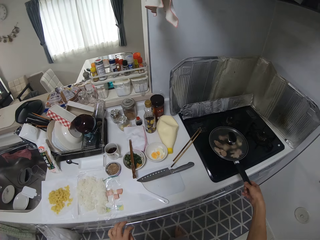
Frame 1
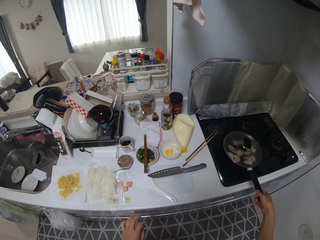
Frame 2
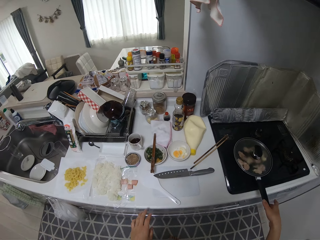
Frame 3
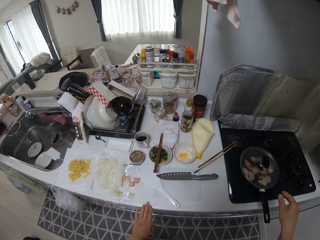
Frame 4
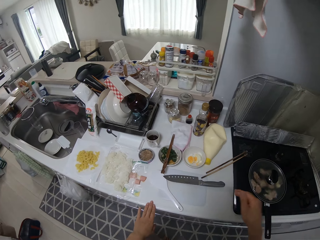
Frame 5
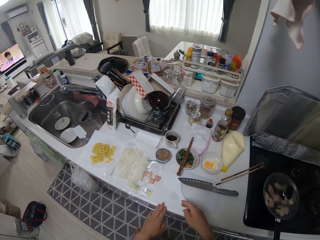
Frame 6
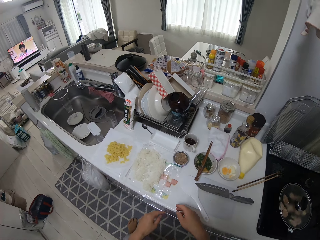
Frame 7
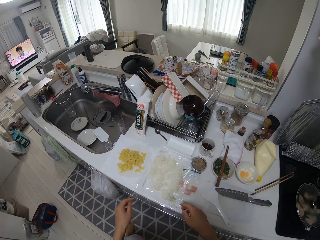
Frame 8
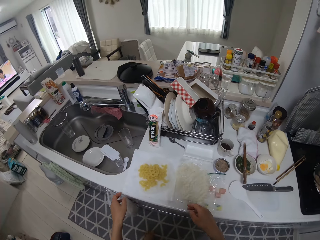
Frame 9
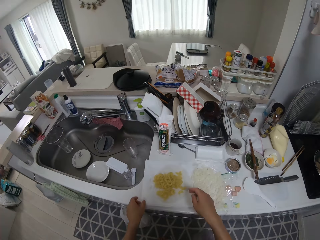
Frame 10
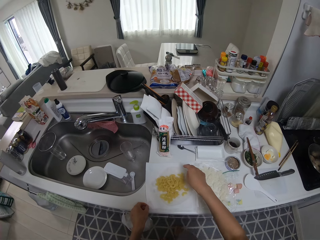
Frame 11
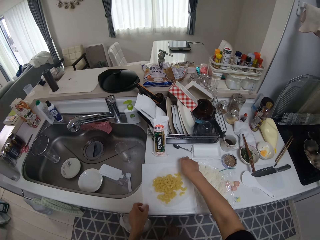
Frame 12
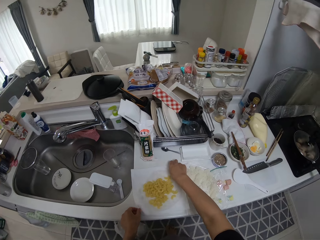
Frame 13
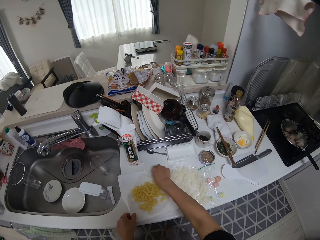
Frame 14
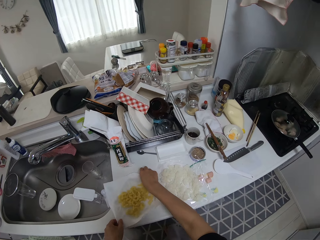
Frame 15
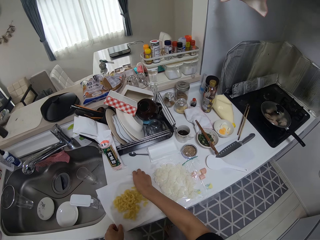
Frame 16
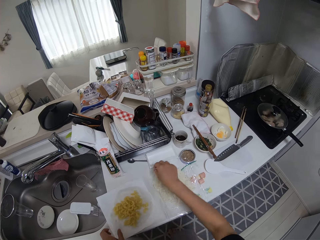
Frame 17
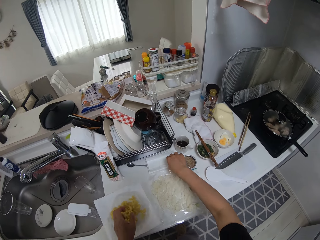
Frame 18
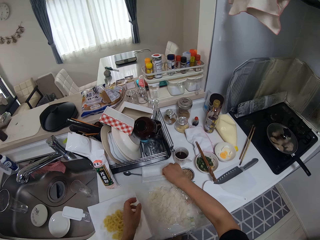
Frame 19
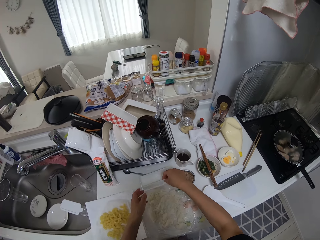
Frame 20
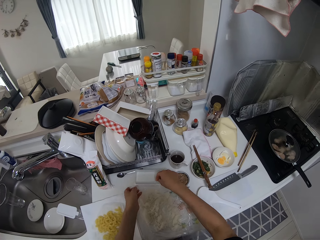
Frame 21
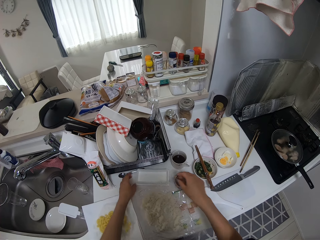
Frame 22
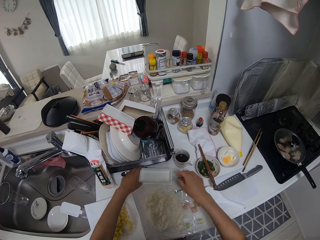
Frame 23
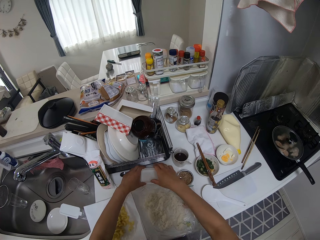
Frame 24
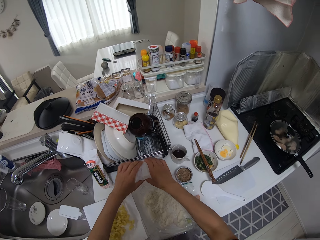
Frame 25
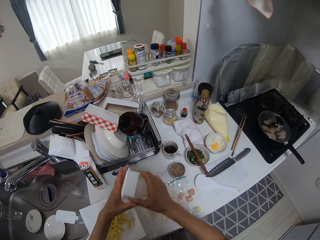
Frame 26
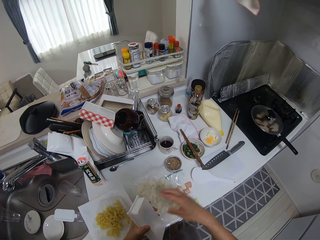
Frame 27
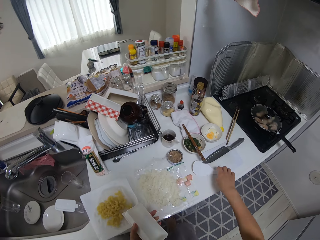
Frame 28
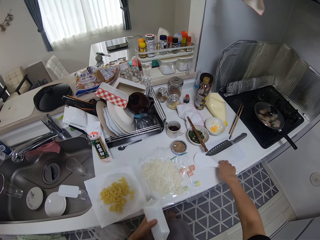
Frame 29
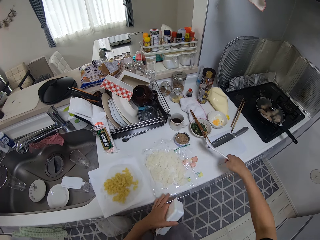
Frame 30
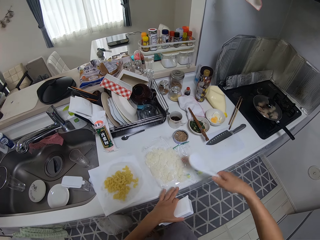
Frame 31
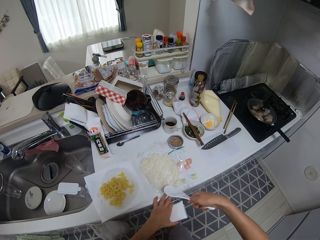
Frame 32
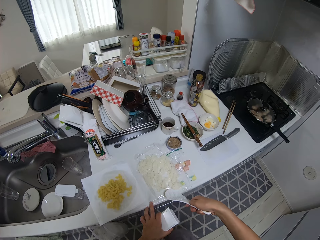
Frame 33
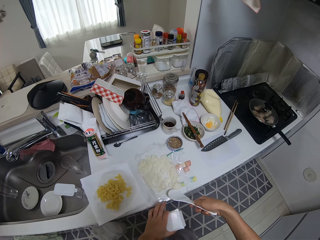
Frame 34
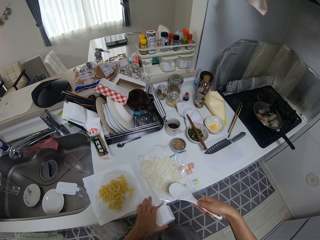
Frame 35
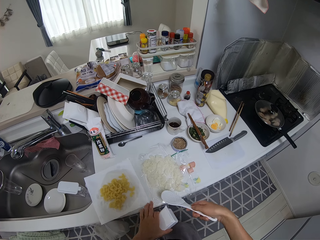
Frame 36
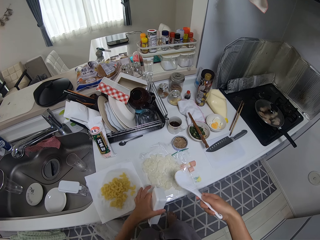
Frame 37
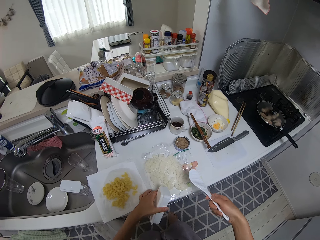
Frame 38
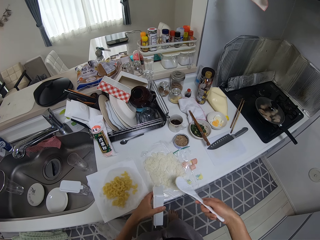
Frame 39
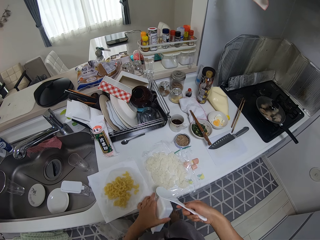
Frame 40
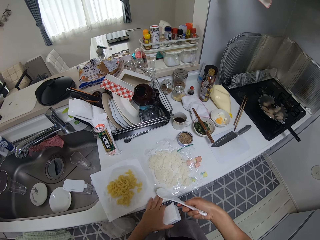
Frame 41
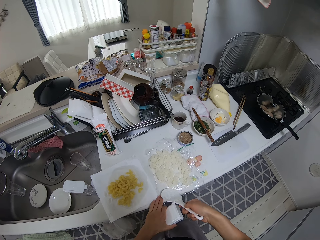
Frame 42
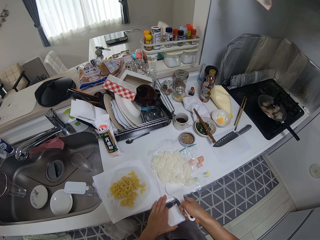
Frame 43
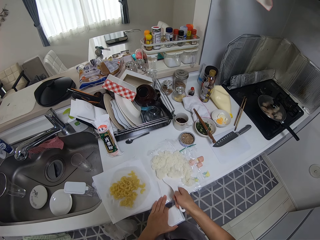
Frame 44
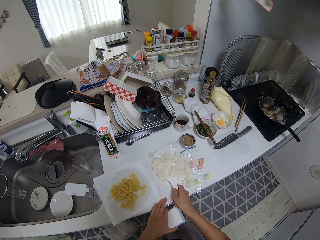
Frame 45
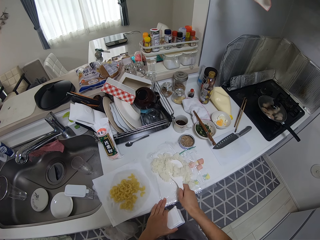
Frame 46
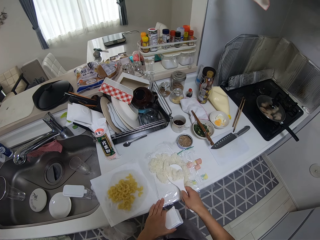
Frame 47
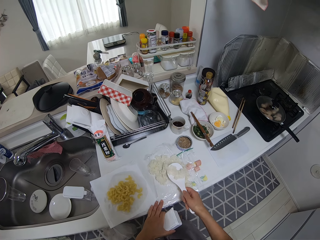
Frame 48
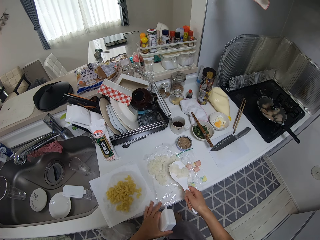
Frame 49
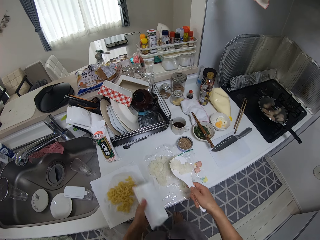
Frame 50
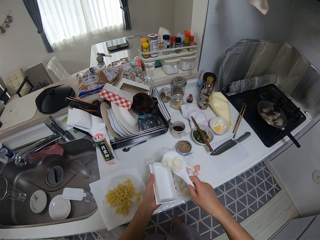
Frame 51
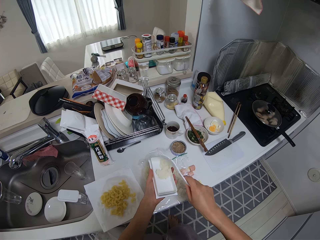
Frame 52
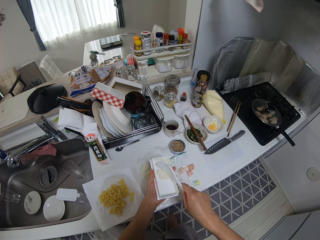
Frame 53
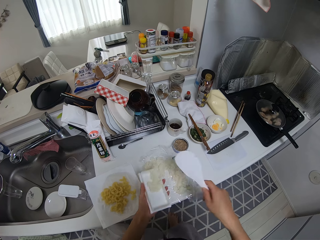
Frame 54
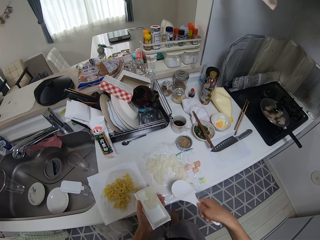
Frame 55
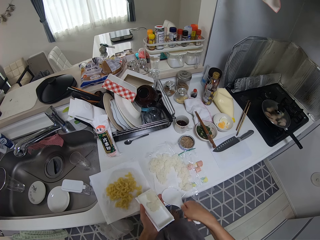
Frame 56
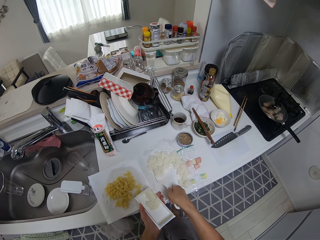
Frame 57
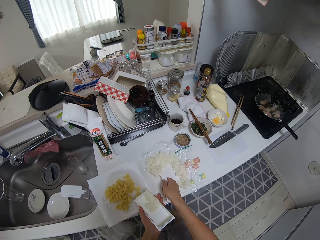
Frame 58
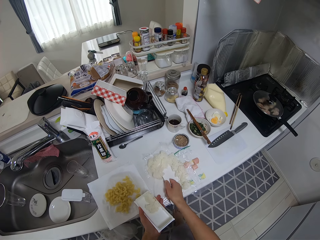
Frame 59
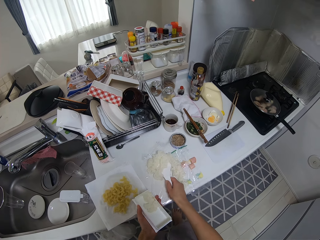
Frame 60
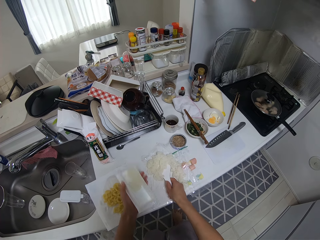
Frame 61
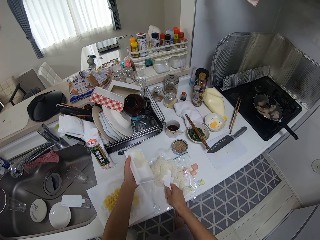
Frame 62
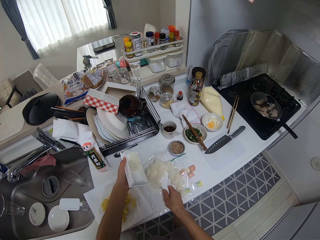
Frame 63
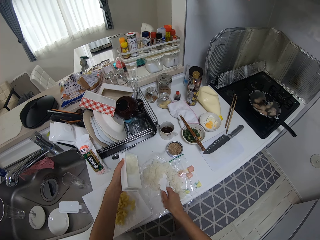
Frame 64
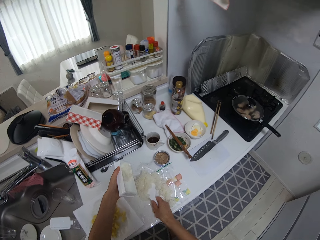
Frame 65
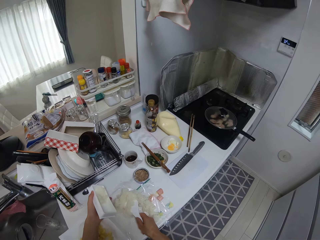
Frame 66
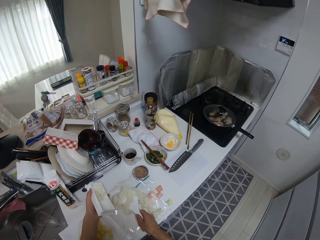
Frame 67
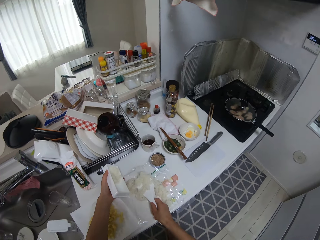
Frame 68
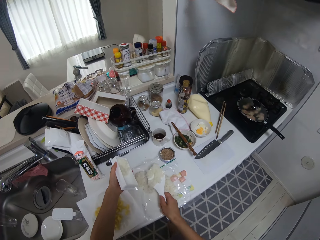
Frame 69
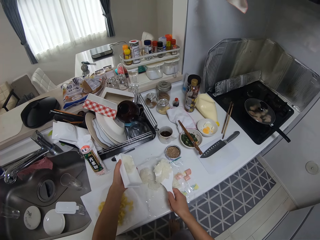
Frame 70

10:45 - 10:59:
The camera wearer holds the handle. They adjust a paper of food on the kitchen surface. They pick up a container from the kitchen surface and pick up a spoon from the kitchen surface. They pack food from a nylon of food with the spoon. They pour food into the container with the spoon. They pack food from the nylon of food with the spoon.

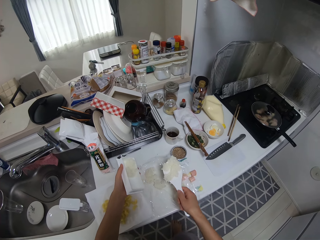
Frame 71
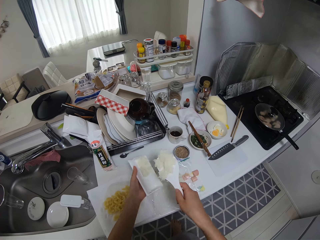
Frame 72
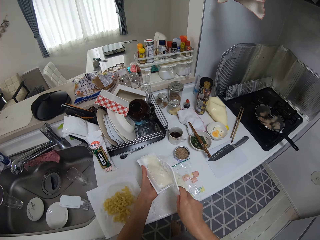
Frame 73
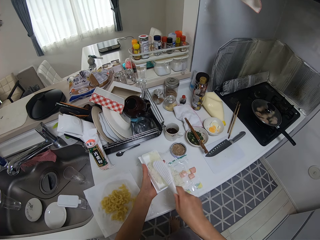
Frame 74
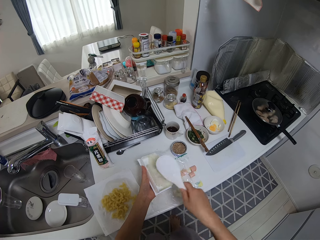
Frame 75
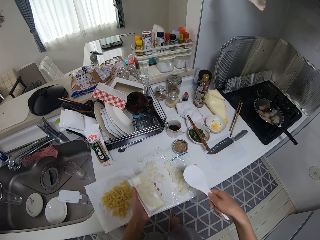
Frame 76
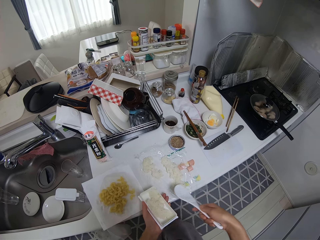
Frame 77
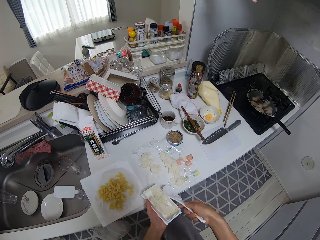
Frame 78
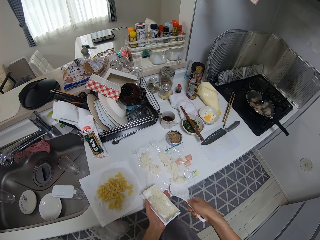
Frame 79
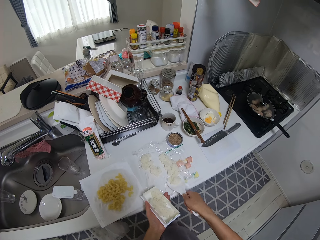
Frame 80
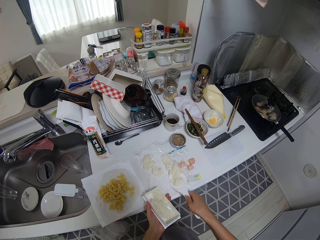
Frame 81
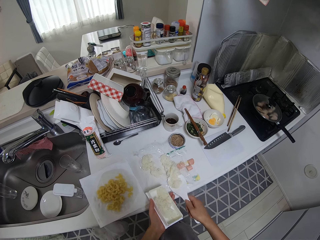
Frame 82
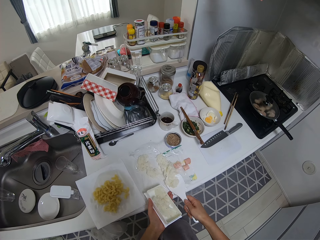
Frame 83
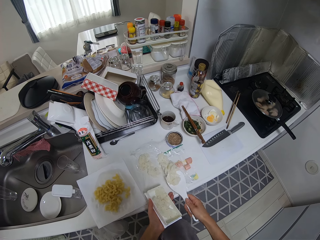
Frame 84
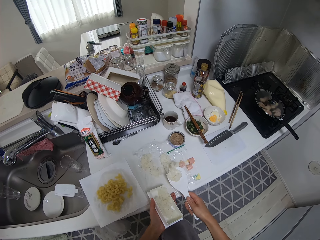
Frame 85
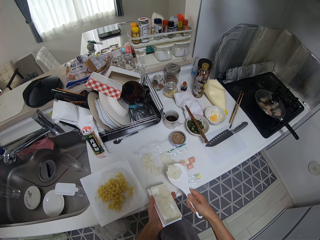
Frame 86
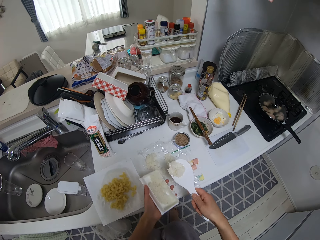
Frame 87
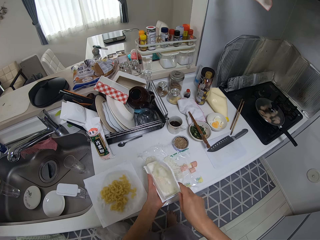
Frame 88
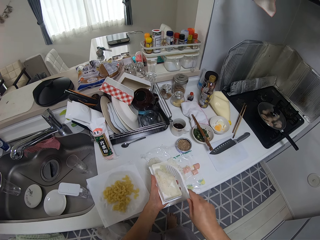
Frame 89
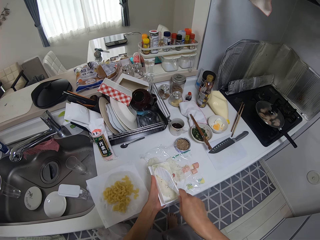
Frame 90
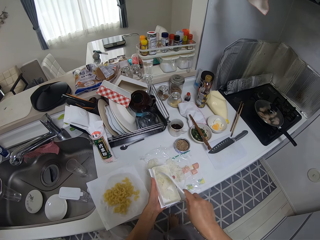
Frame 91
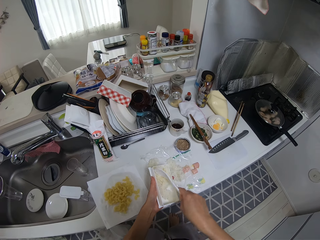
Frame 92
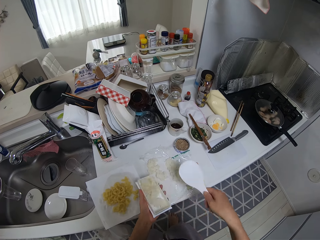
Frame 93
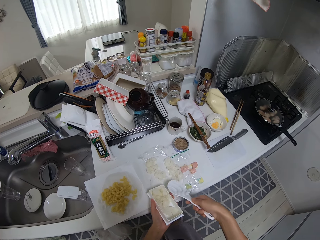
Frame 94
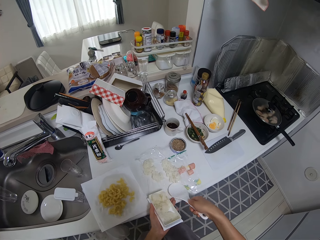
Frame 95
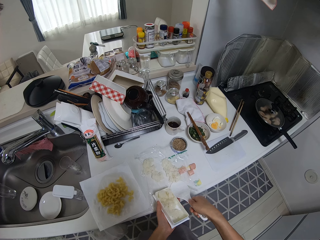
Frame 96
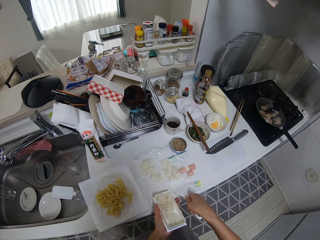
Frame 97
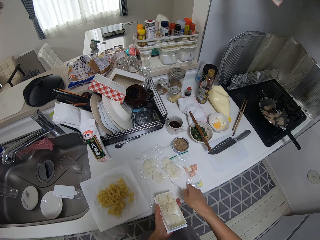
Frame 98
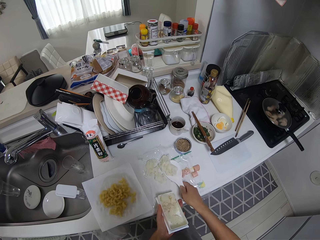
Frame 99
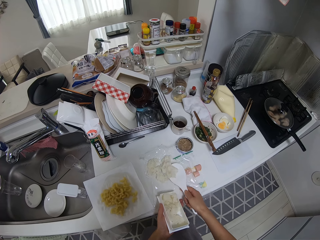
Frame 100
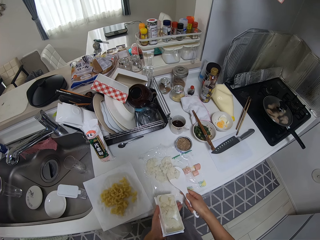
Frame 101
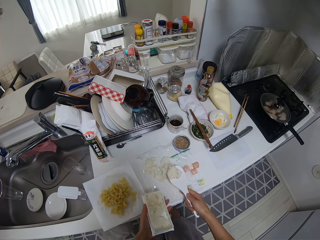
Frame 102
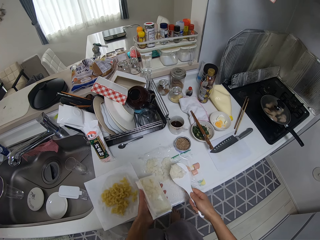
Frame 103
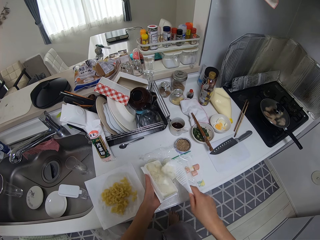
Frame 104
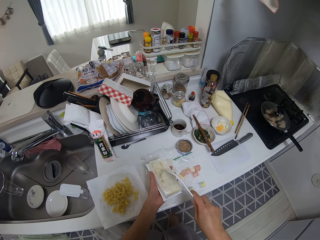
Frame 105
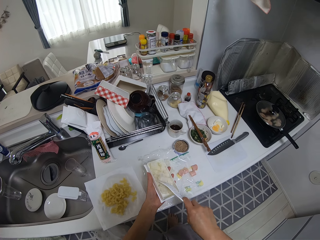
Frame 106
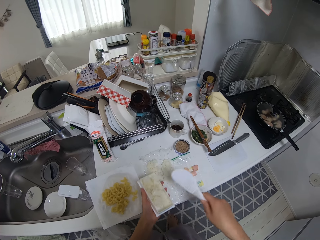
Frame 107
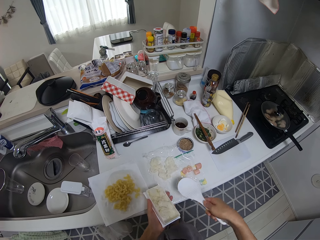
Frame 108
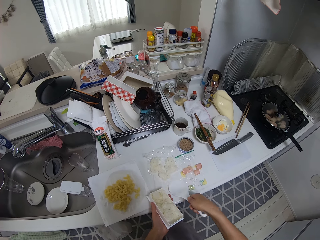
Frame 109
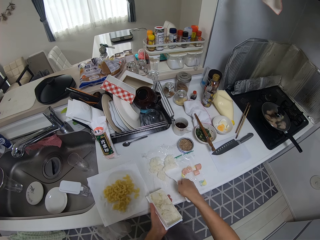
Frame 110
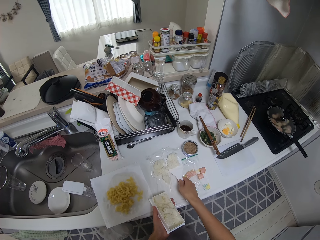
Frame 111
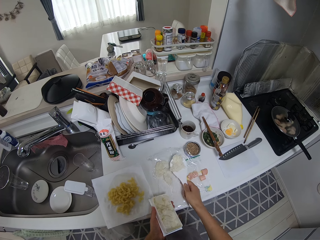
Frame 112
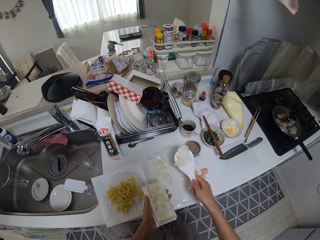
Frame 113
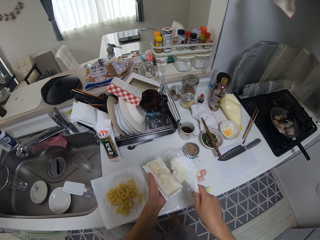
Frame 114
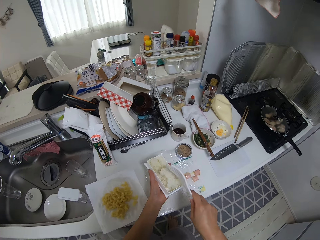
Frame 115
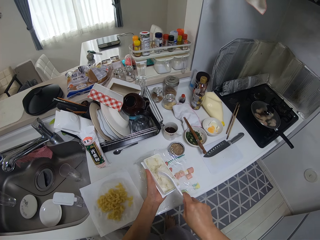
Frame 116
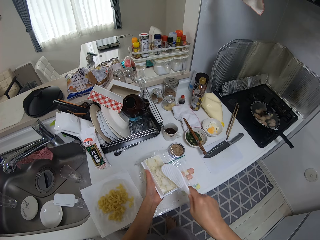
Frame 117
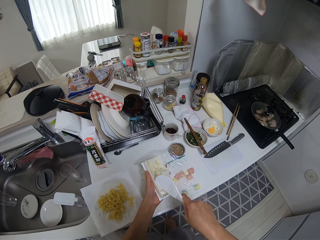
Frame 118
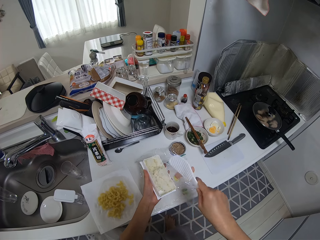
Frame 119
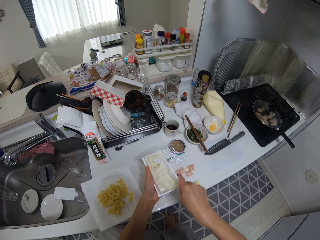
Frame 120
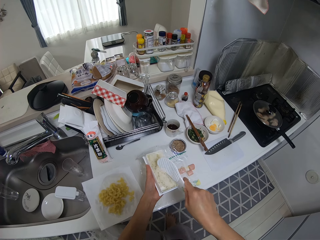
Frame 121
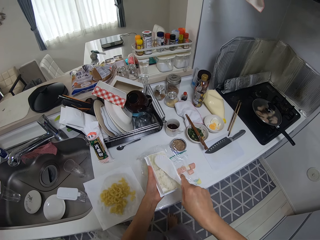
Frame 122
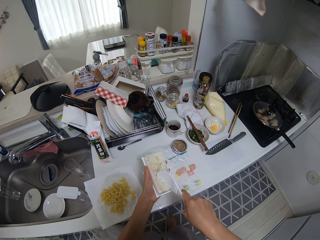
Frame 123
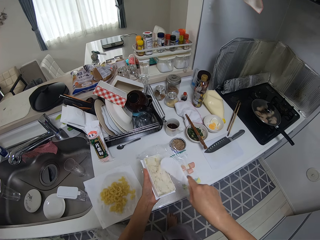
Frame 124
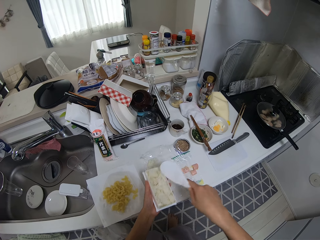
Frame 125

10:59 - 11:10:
The camera wearer pours food into the container with the spoon. They pack food from a nylon of food with the spoon. They pour food into the container with the spoon. They pack food from the nylon of food with the spoon. They pour food into the container with the spoon.
